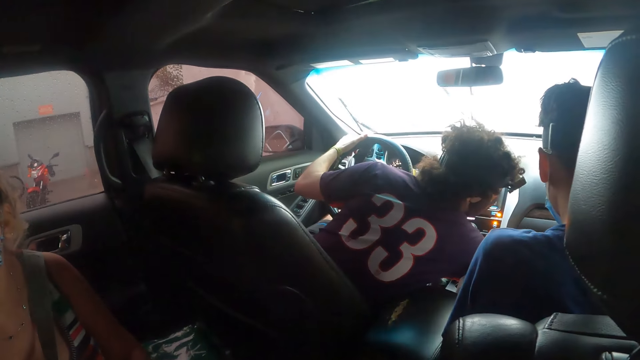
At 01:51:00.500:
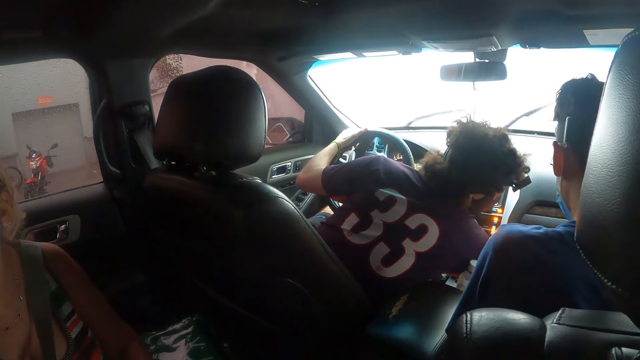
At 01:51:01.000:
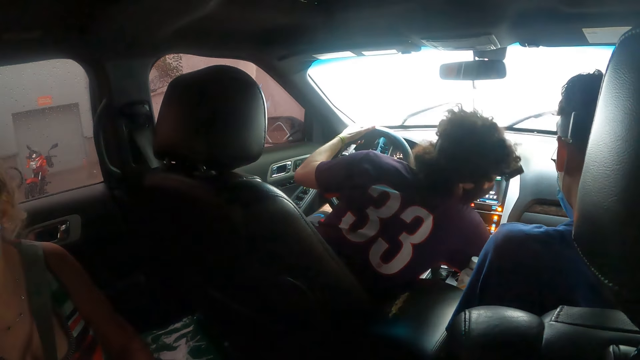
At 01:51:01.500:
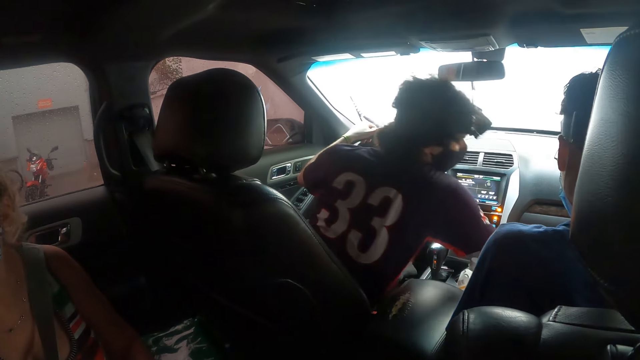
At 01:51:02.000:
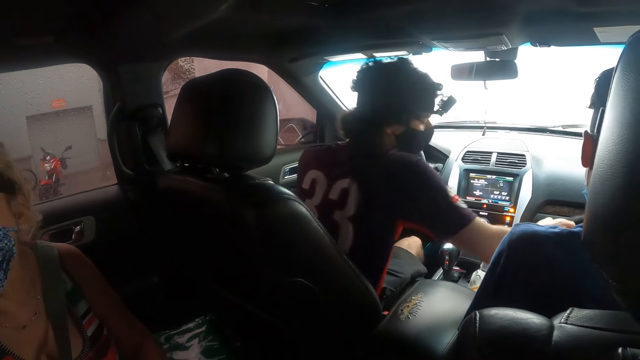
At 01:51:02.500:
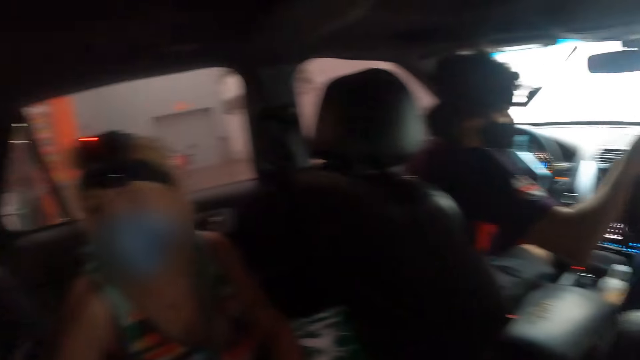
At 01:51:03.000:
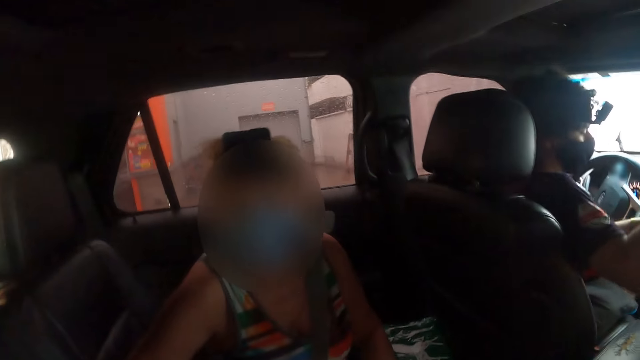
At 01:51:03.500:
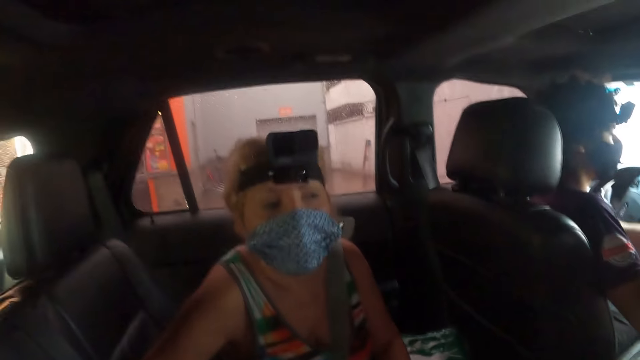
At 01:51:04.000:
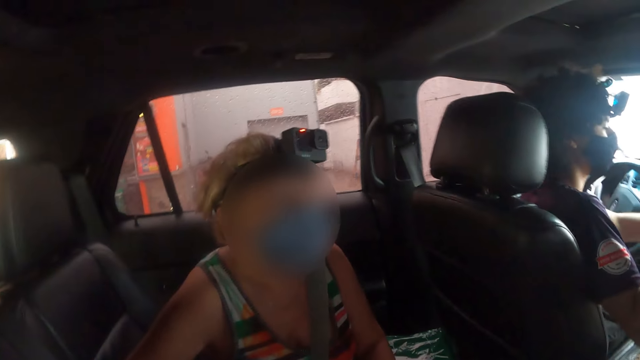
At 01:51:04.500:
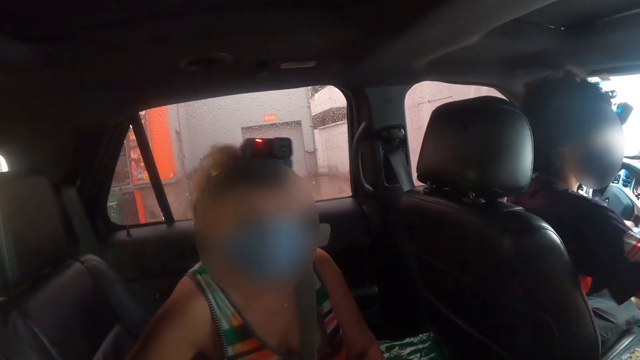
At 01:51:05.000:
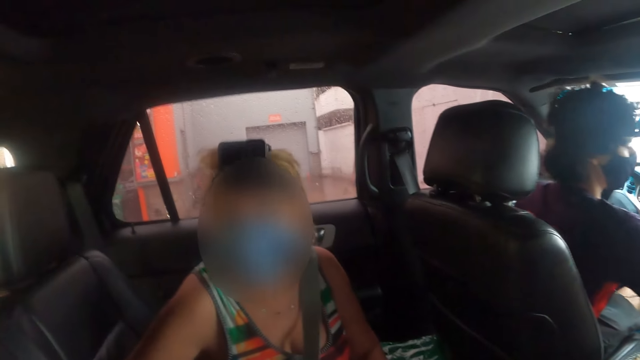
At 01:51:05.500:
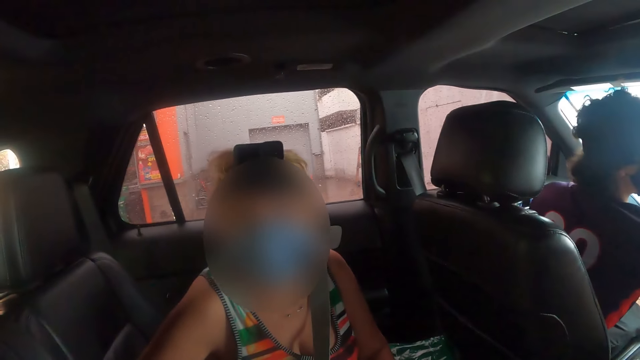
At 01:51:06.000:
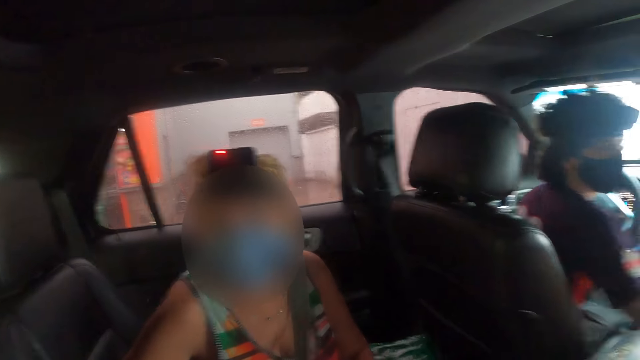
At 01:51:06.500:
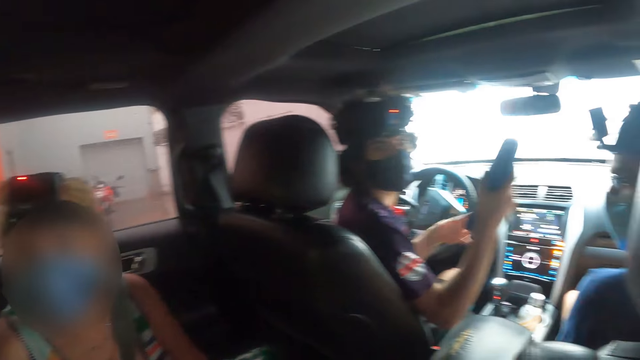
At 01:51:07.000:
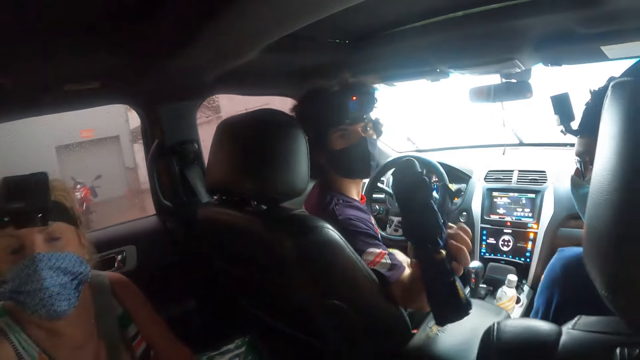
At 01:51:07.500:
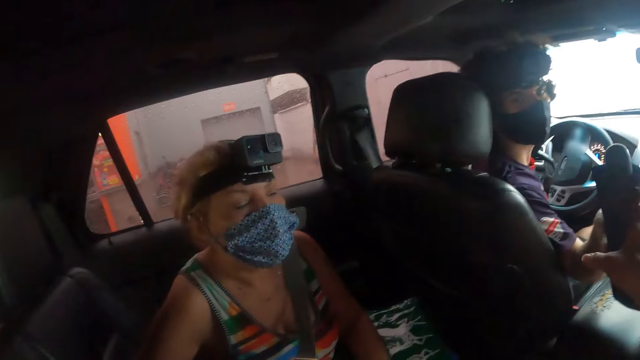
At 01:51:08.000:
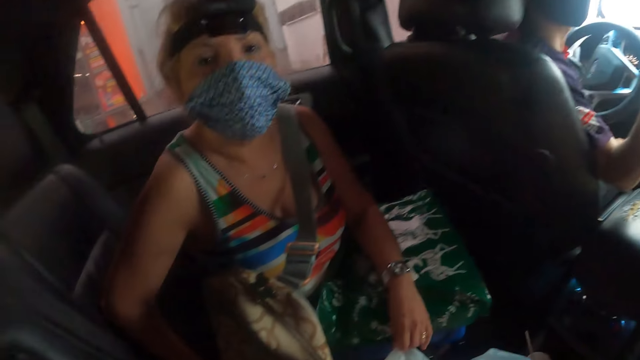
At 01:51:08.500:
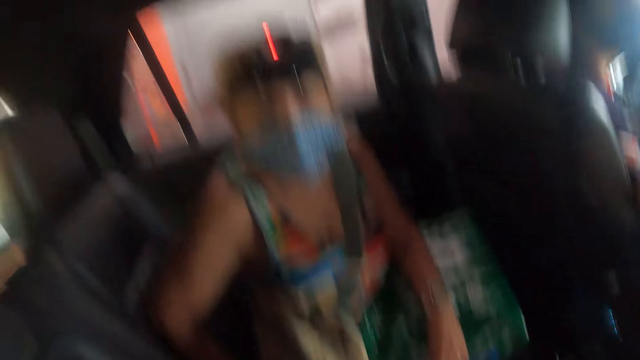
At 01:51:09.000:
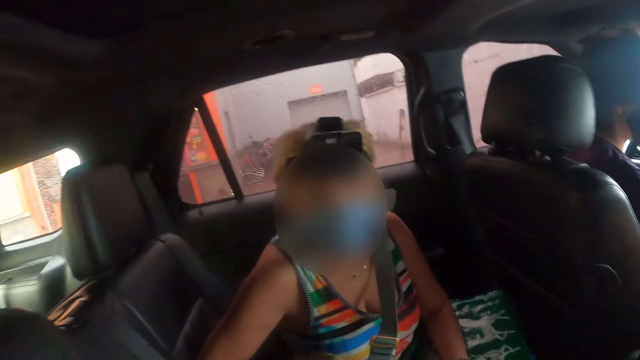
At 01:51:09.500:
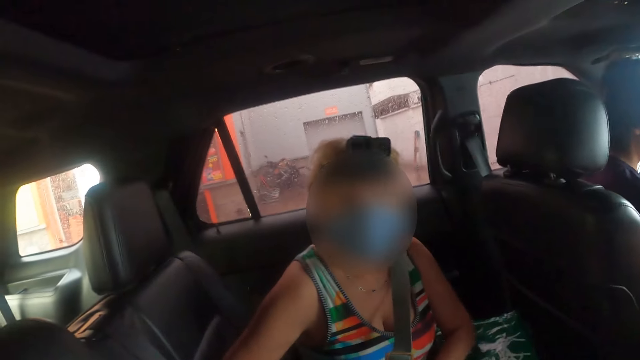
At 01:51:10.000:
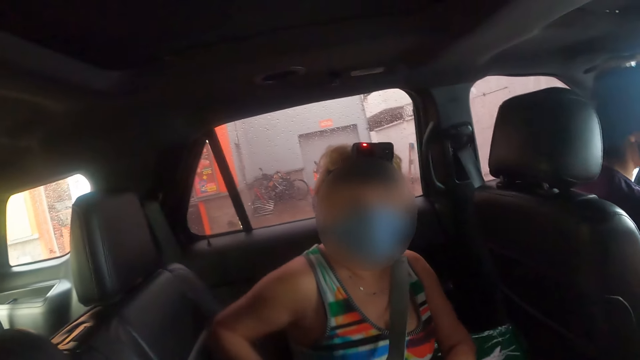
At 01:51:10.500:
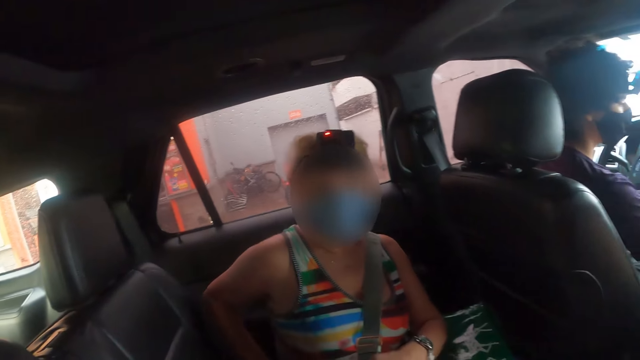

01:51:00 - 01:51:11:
The man touches the car front. The camera wearer looks in front. The lady looks at the camera wearer. The man passes an umbrella to the camera wearer. The camera wearer picks up something with the right hand.

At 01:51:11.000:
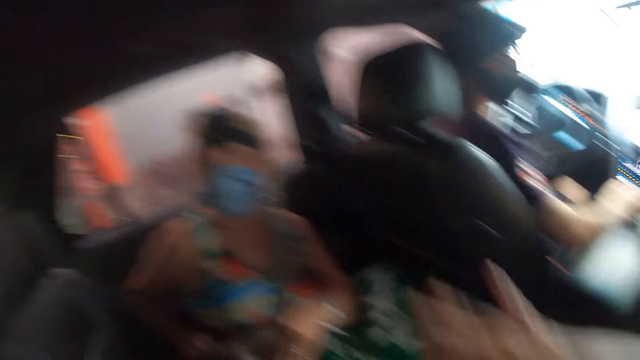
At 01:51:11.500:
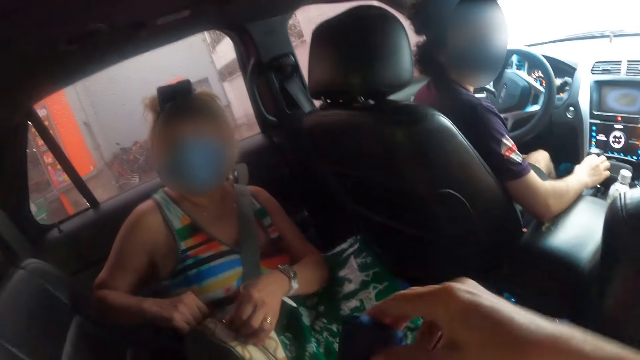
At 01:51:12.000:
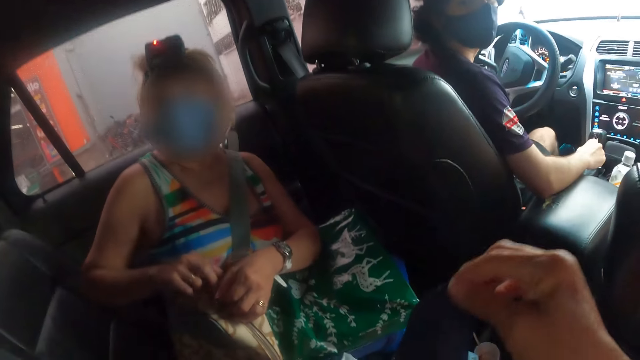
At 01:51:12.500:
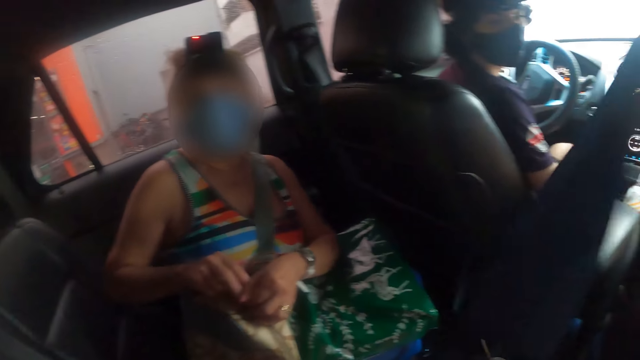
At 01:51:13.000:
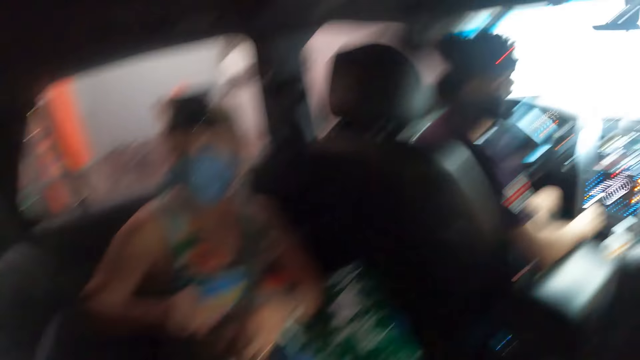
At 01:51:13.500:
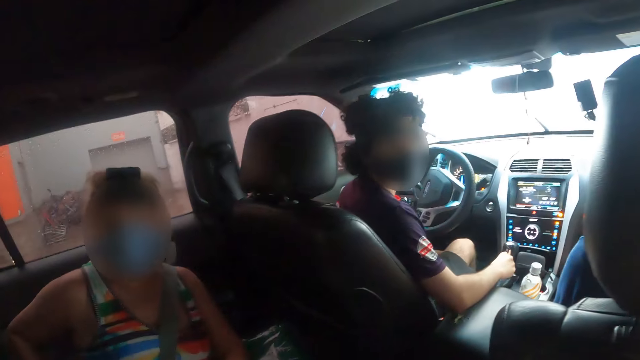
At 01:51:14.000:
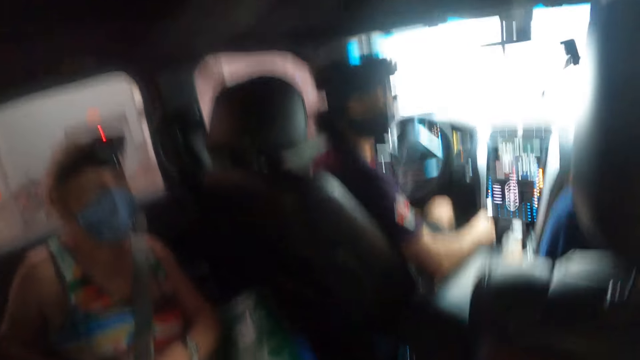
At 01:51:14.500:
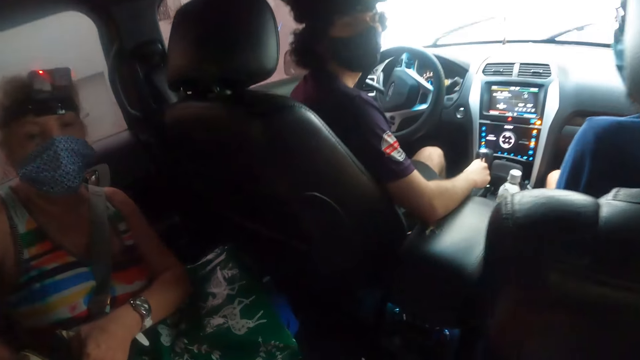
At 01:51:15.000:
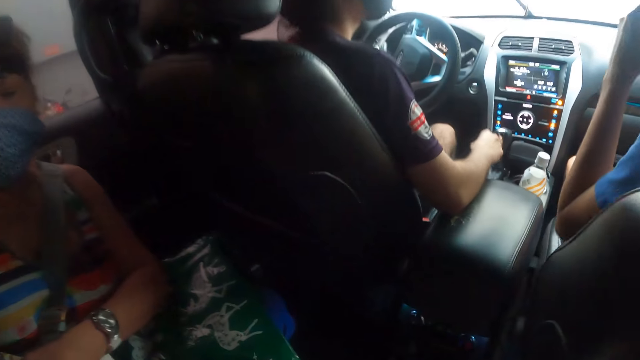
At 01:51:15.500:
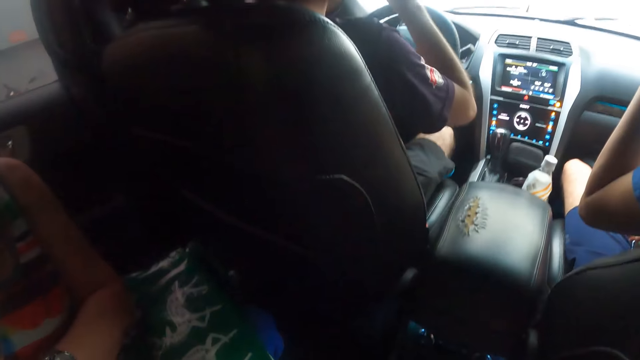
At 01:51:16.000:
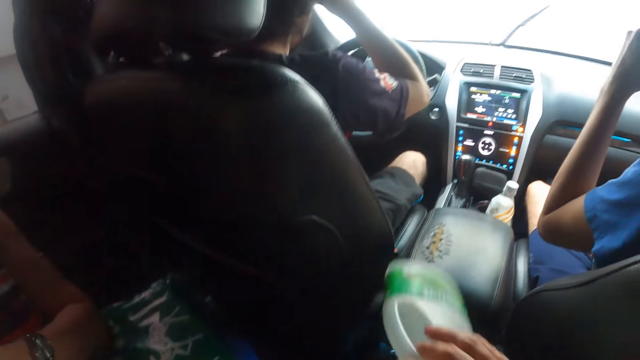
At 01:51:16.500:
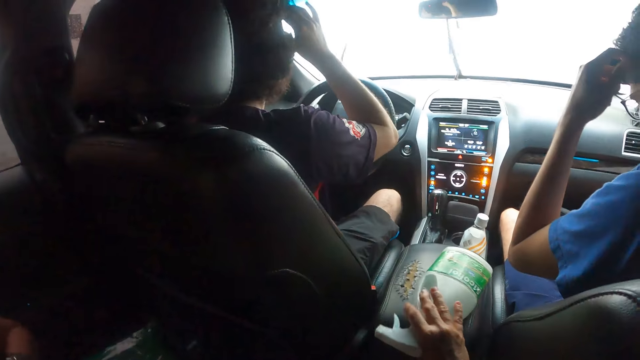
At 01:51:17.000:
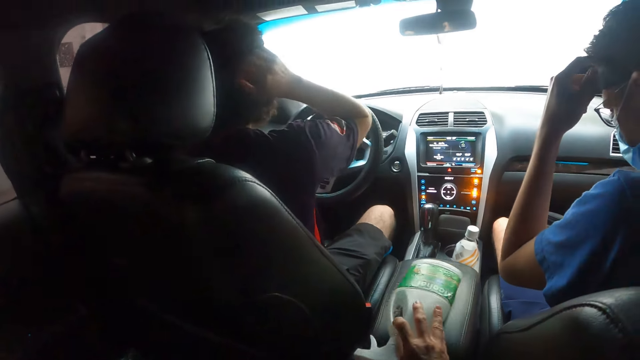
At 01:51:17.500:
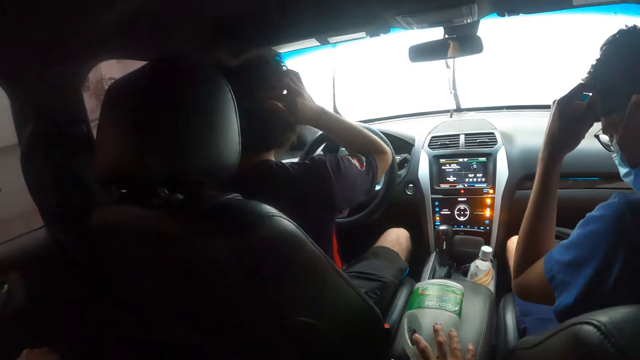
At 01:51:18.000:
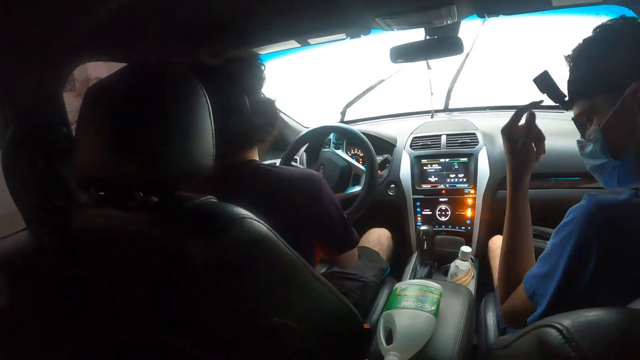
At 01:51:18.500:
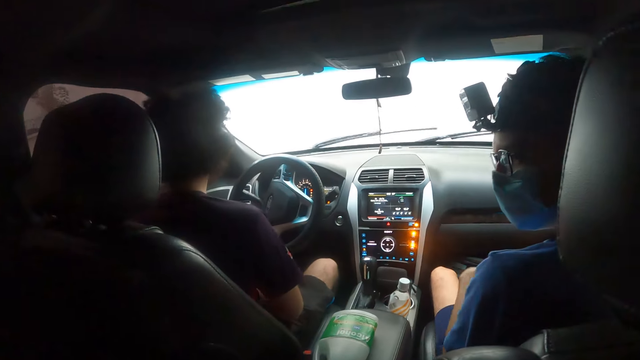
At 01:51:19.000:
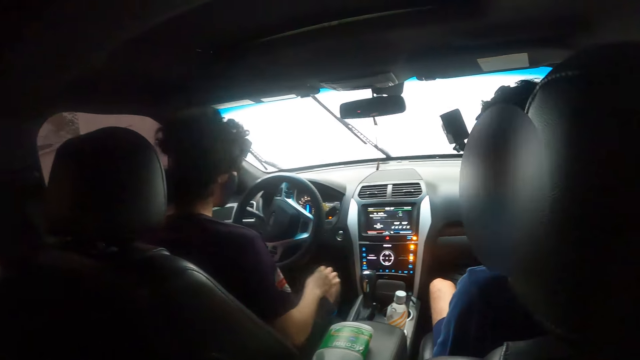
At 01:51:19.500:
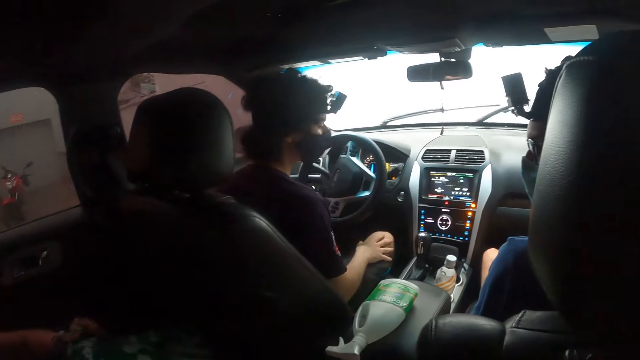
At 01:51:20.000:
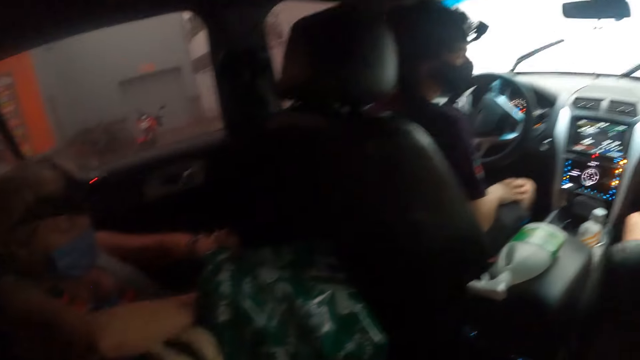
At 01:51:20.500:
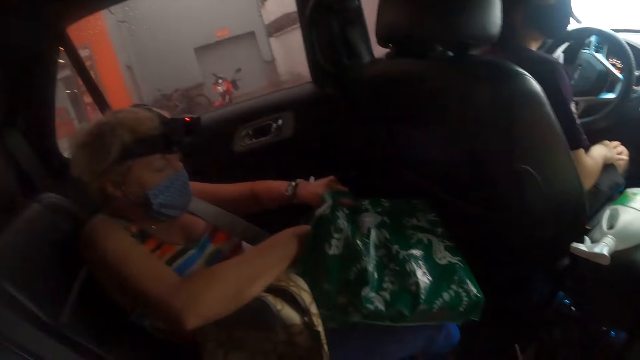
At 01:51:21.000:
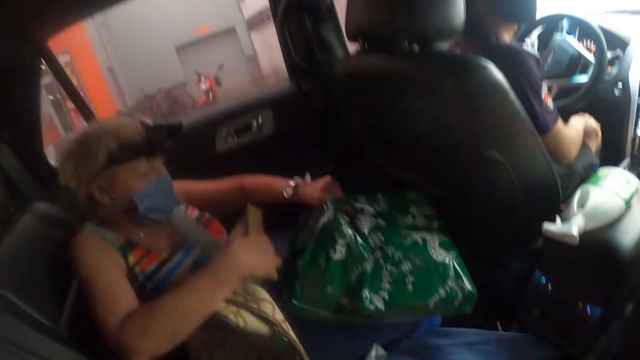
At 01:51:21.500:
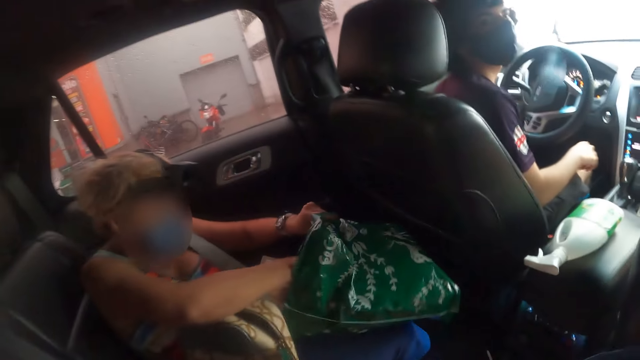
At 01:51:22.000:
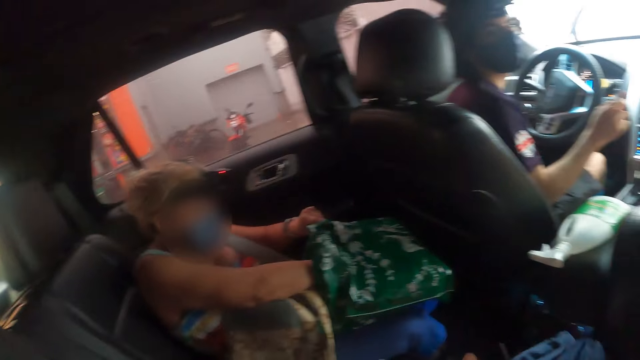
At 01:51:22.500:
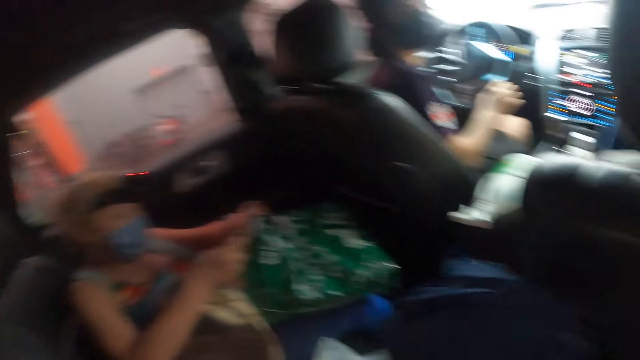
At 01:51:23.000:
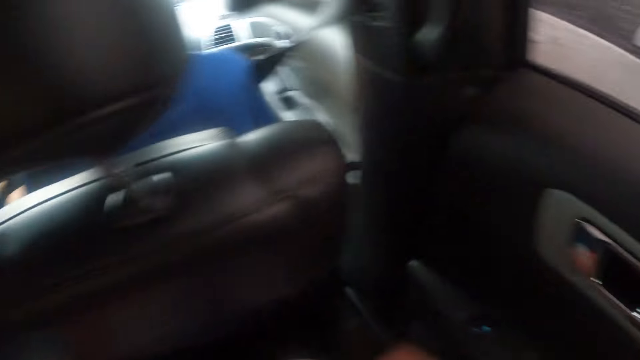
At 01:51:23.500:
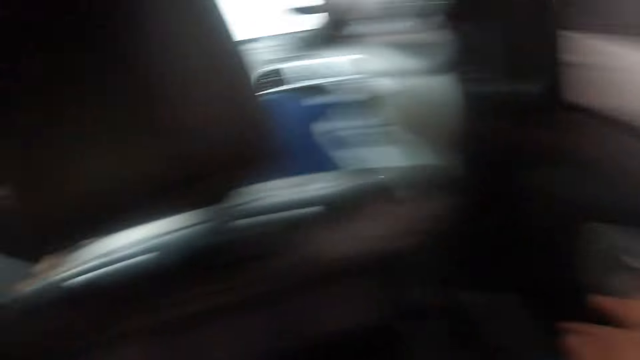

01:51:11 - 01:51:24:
The camera wearer opens the umbrella with both hands. She looks sideways. She puts a bottle on the car front with the right hand. She looks sideways. The lady puts her right hand in the bag. The camera wearer puts her right hand on the car door.
